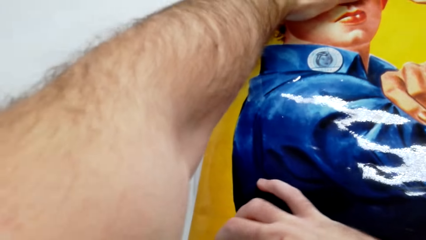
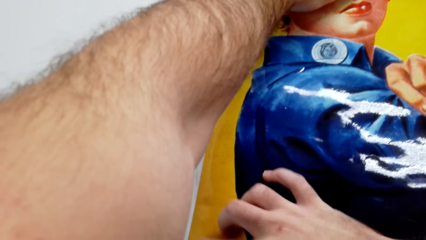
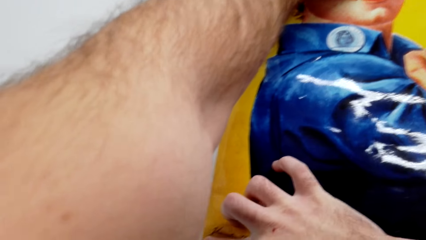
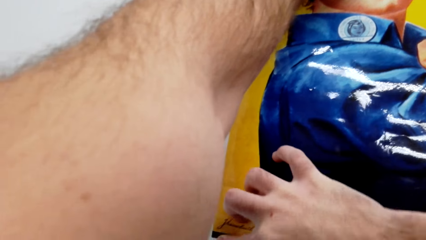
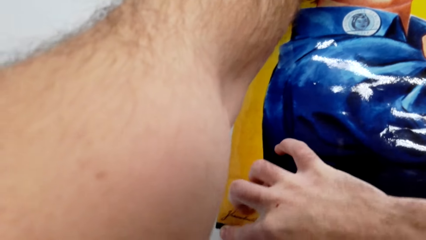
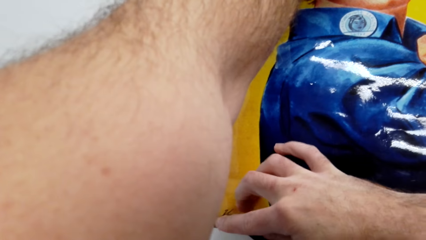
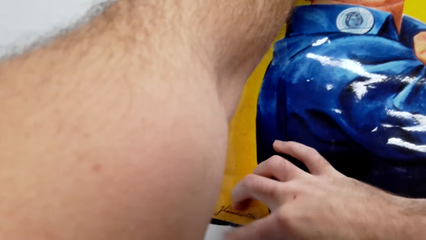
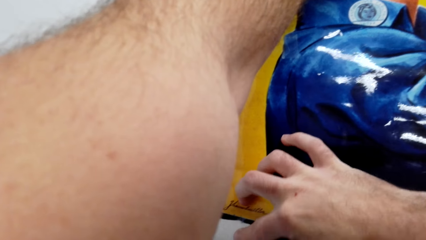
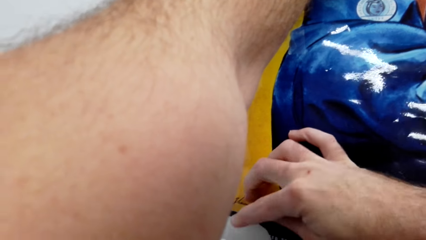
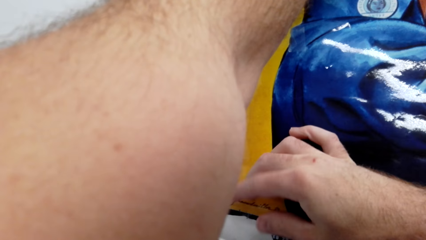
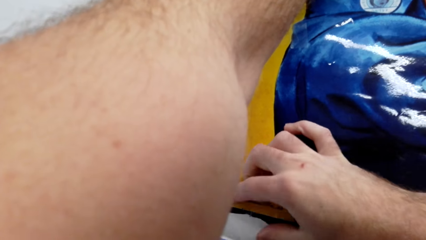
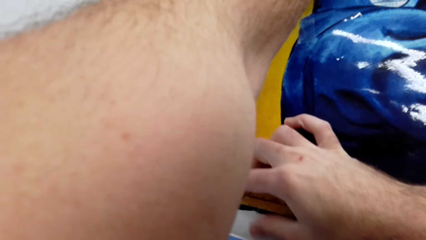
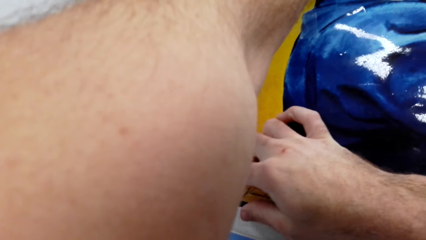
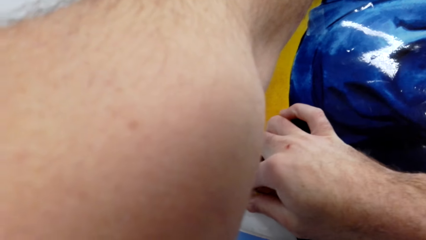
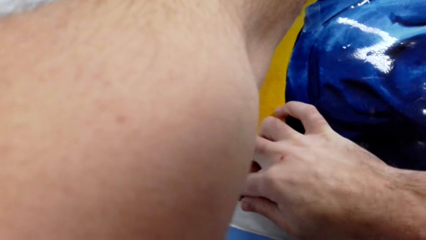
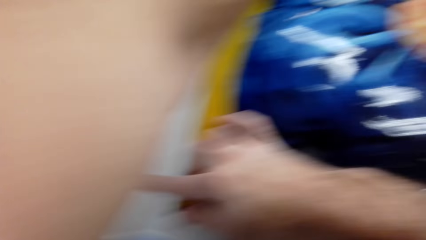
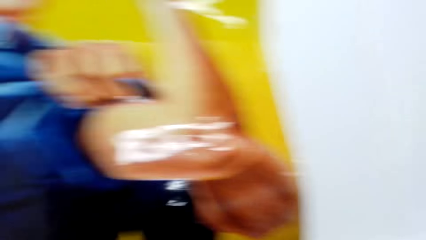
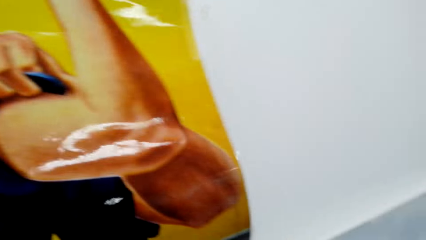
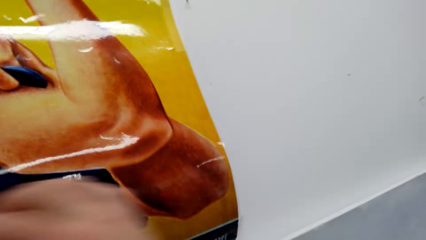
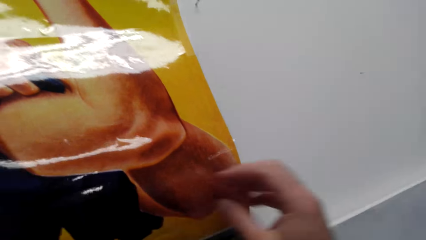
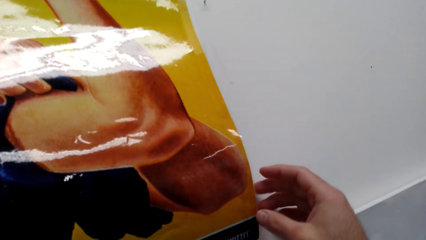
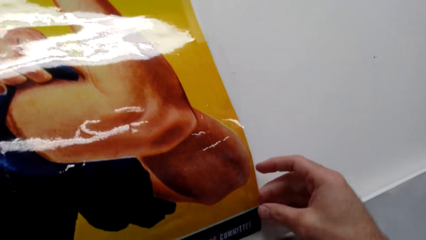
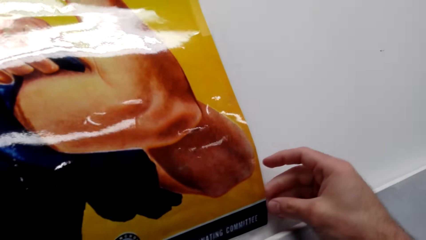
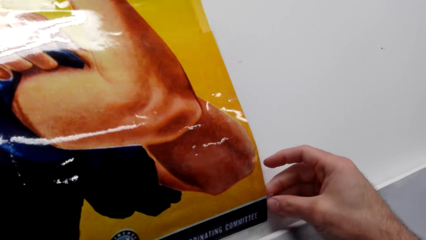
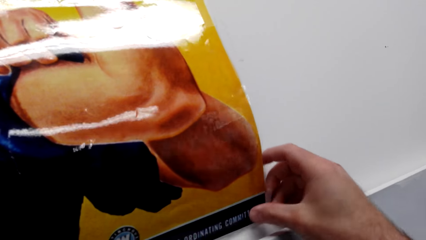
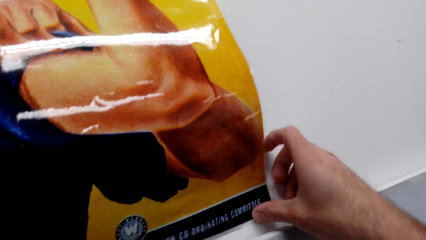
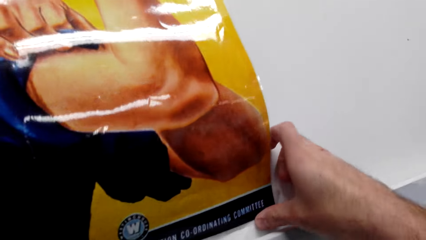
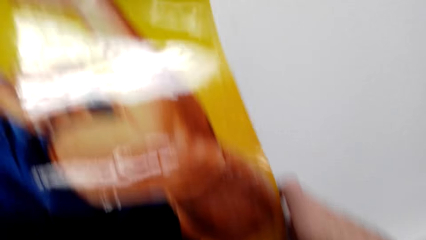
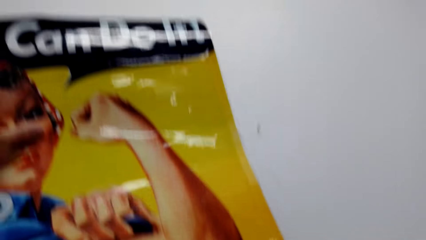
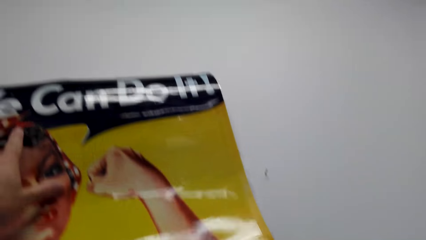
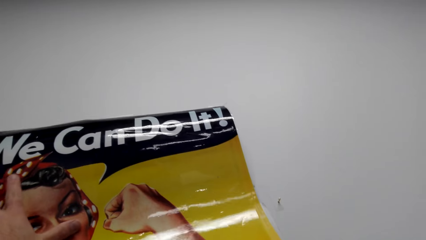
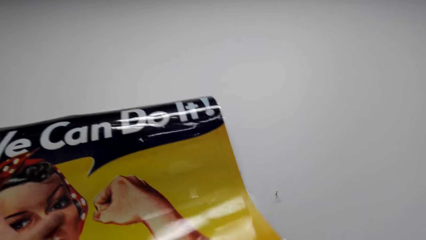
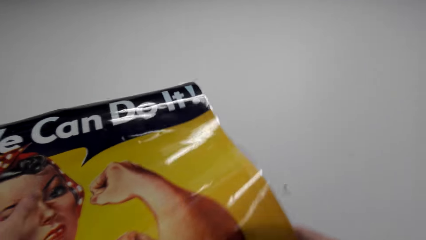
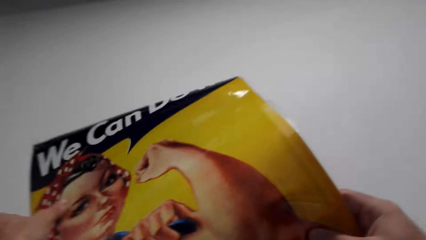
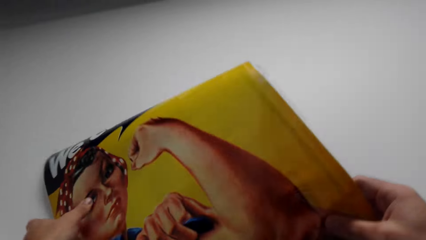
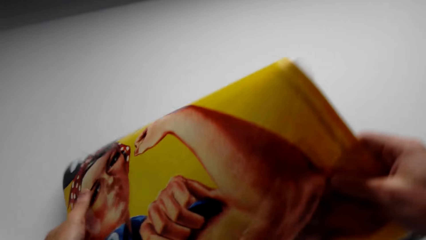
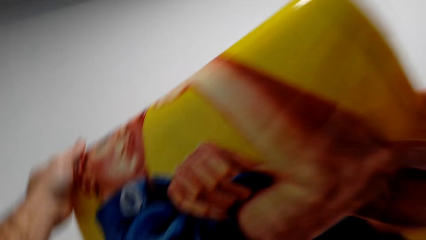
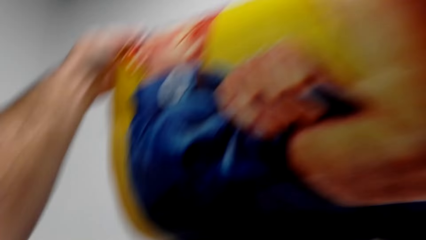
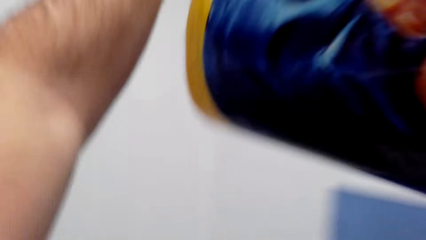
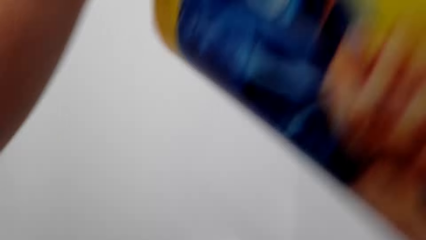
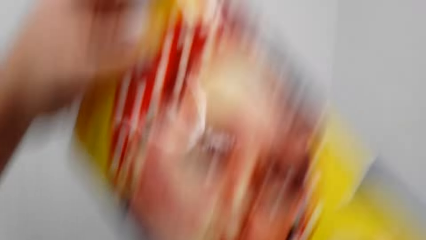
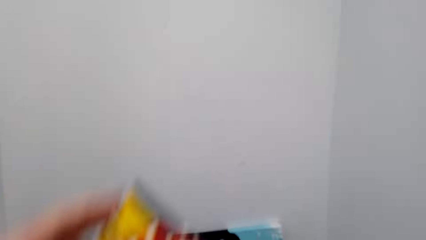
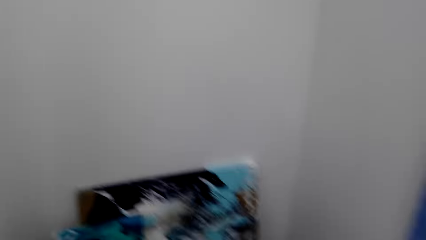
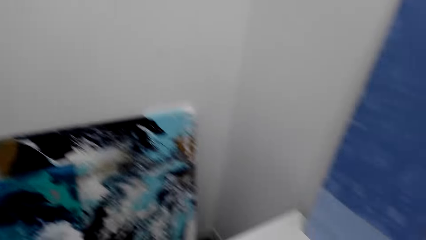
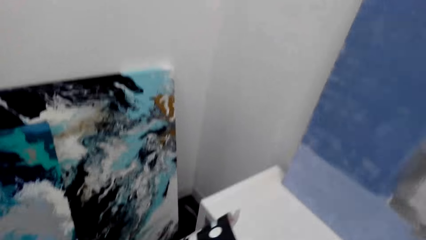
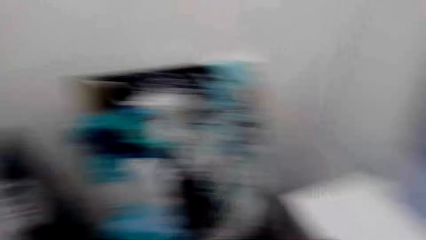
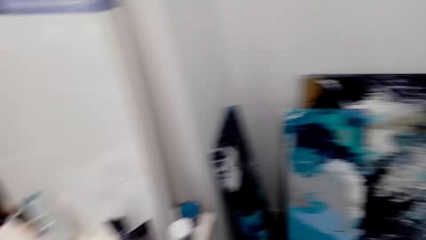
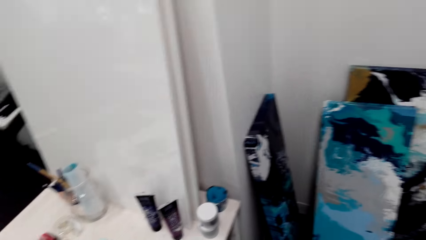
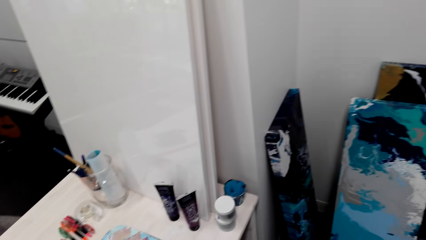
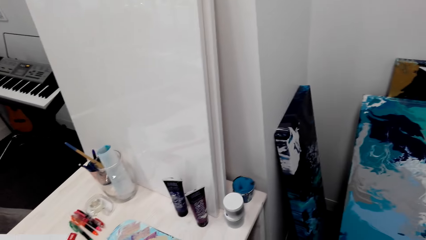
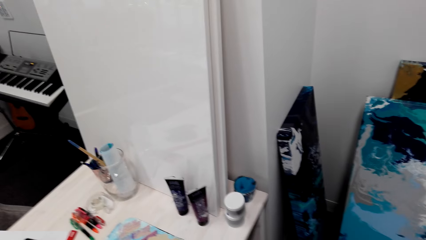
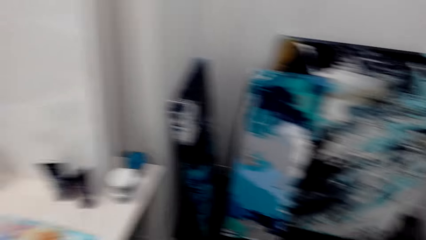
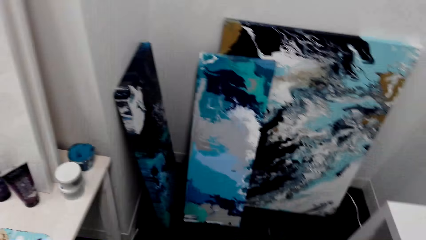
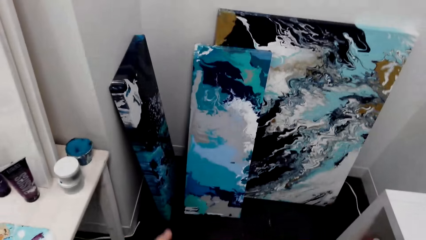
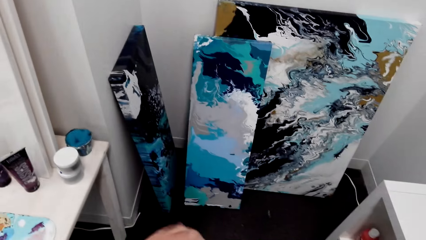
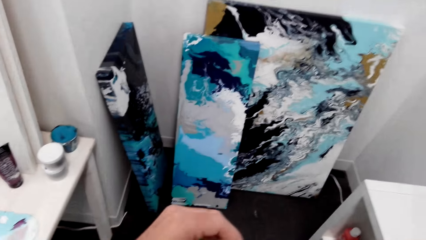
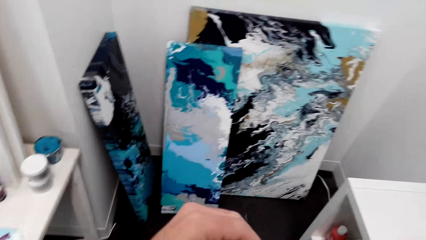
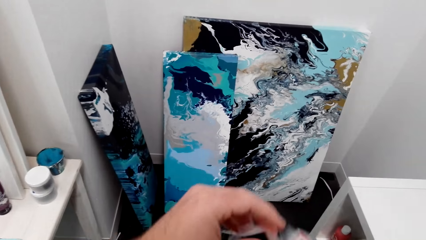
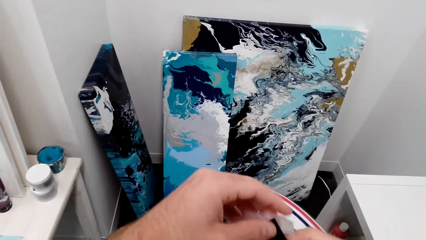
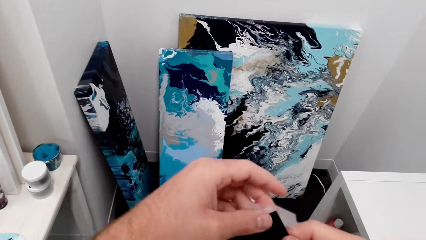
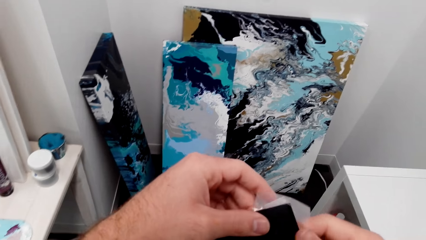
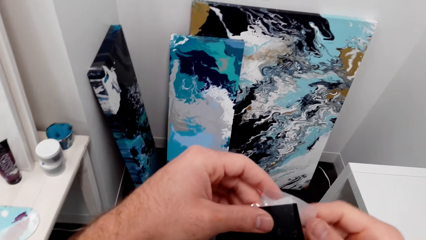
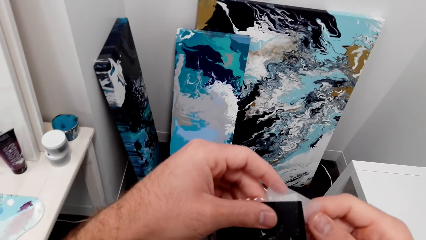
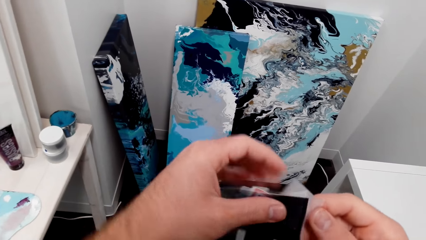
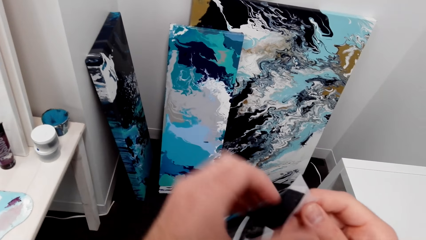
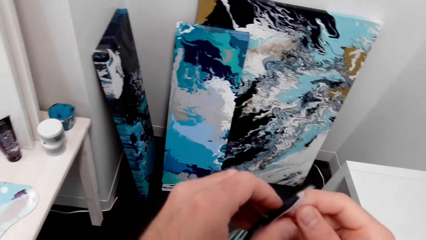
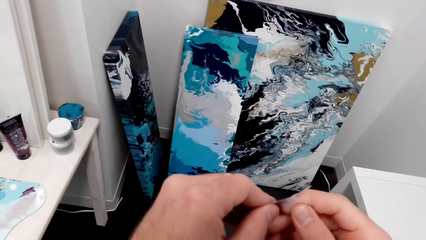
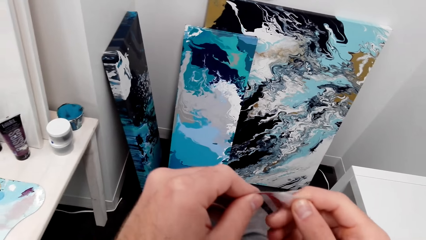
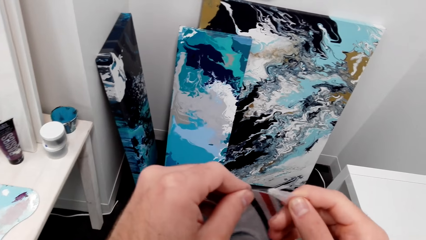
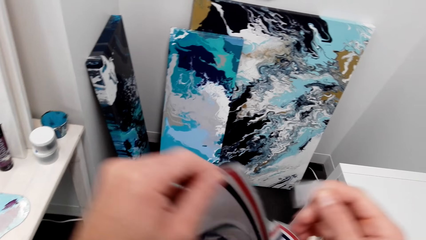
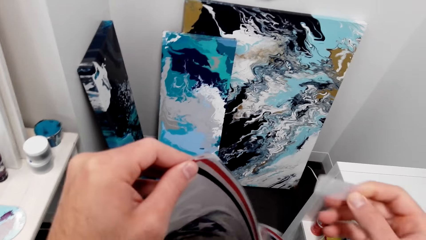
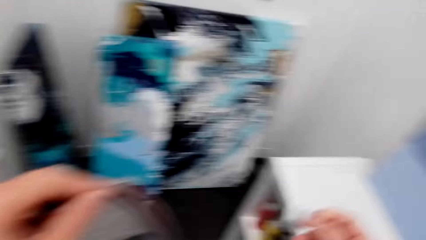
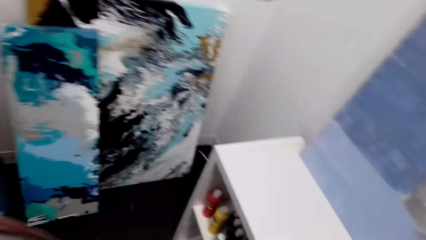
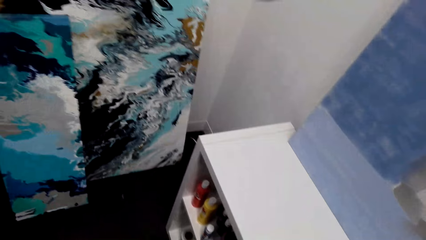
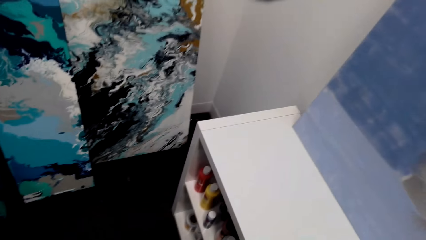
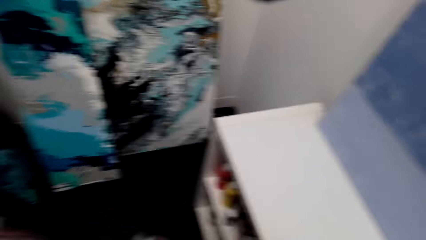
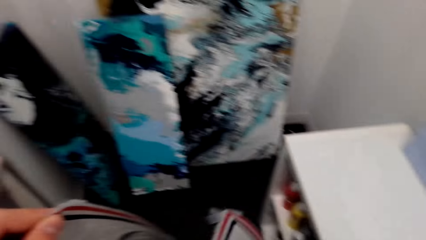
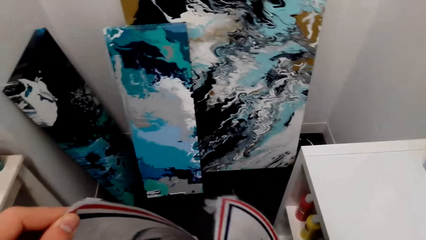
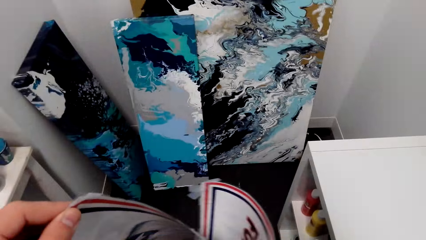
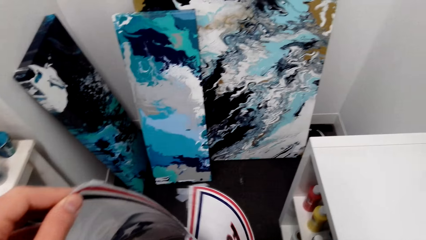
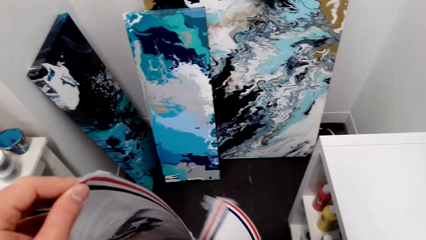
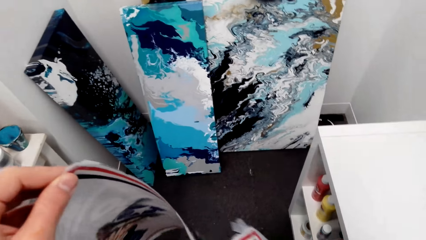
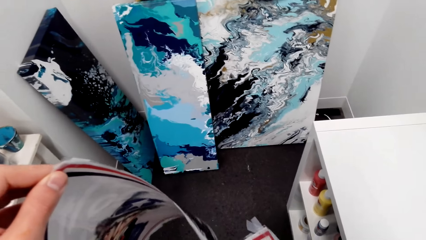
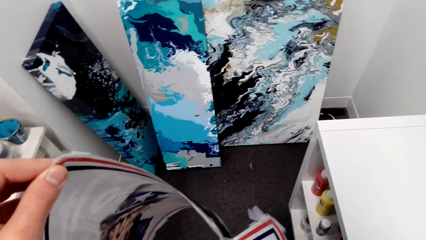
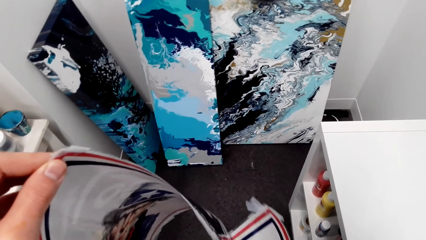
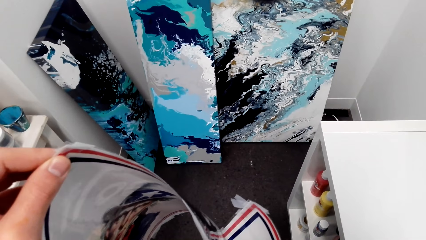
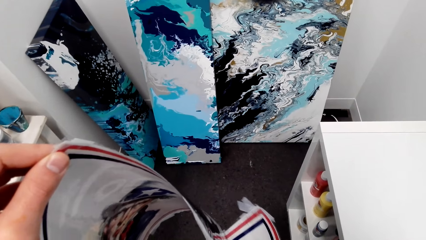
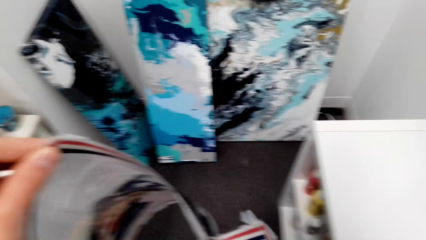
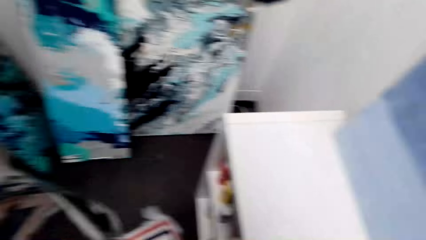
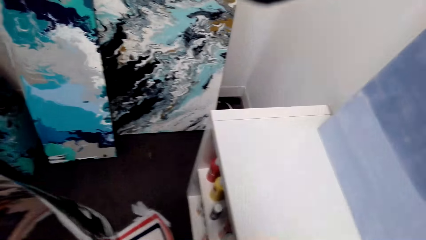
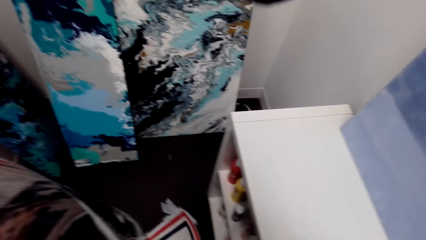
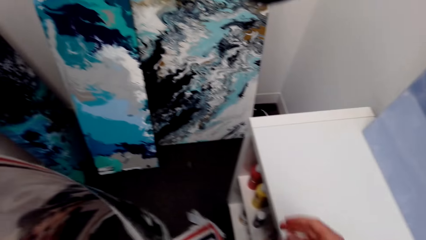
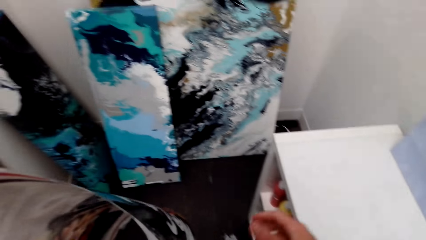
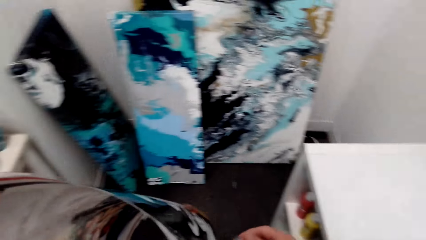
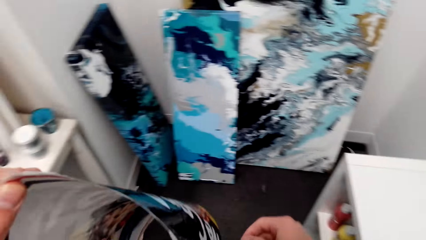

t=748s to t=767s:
The camera wearer removes the decoration from the wall. They hold the decoration. They look around the room. They remove the paper from the decoration. They look at the cabinet. They hold the decoration. They hold the paper.
